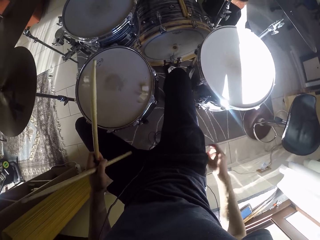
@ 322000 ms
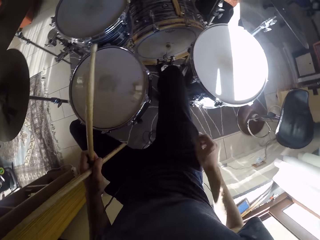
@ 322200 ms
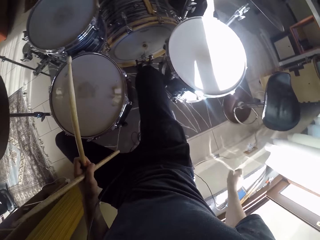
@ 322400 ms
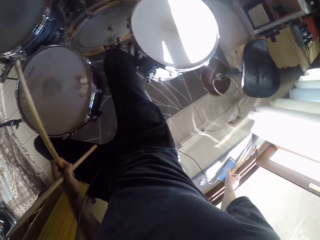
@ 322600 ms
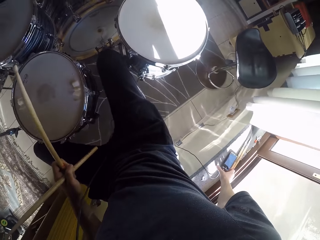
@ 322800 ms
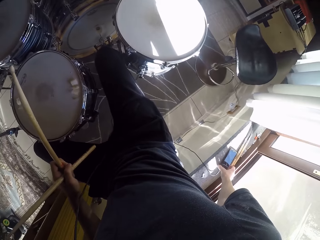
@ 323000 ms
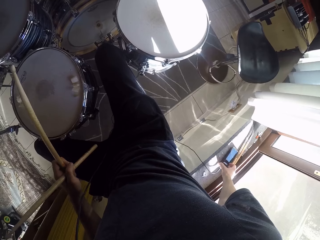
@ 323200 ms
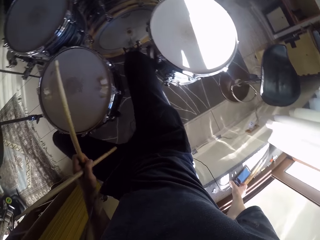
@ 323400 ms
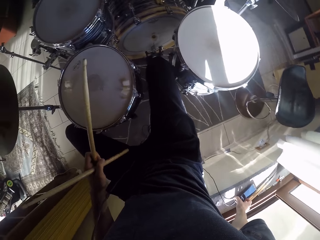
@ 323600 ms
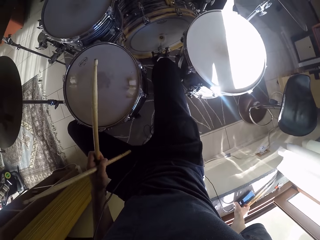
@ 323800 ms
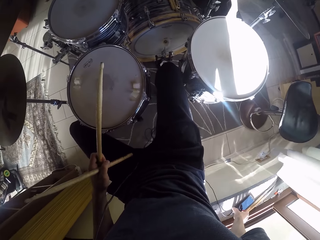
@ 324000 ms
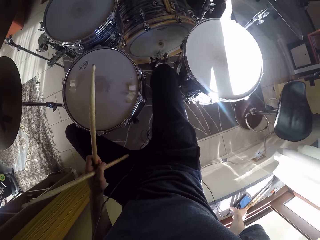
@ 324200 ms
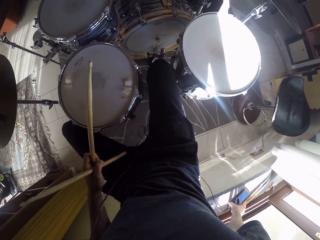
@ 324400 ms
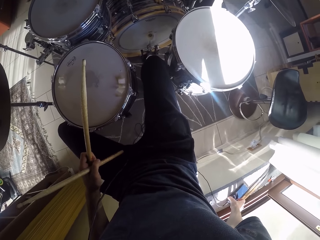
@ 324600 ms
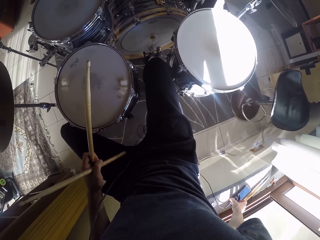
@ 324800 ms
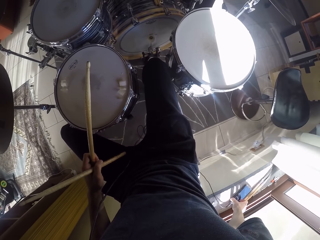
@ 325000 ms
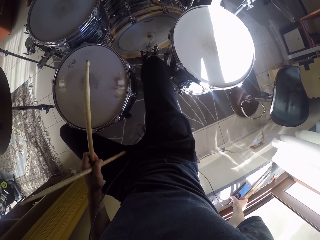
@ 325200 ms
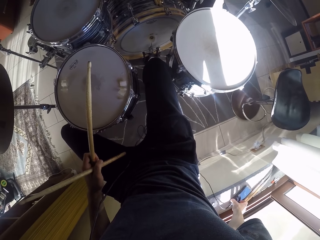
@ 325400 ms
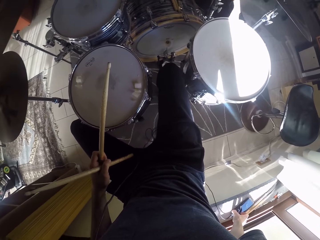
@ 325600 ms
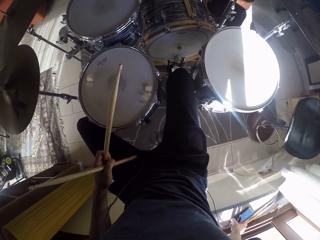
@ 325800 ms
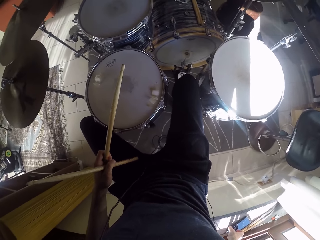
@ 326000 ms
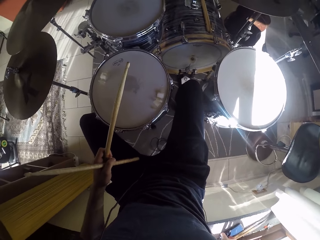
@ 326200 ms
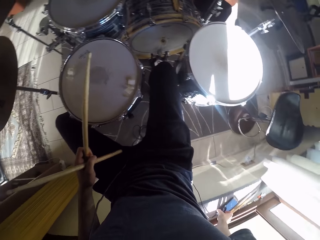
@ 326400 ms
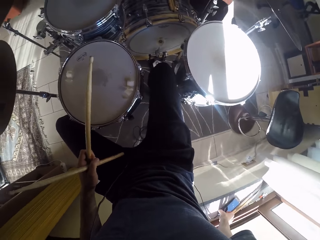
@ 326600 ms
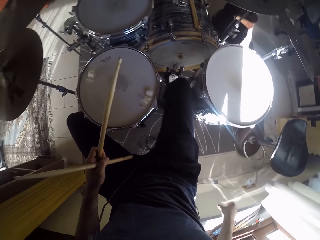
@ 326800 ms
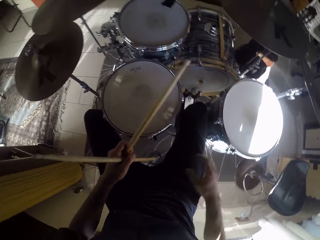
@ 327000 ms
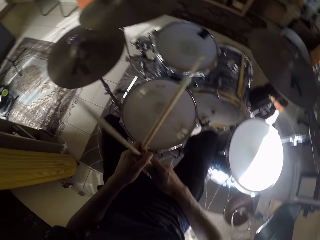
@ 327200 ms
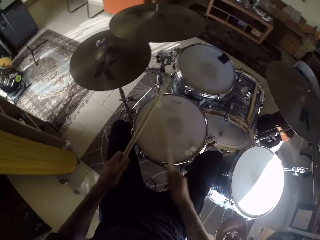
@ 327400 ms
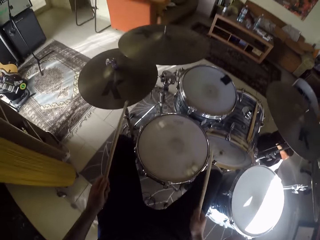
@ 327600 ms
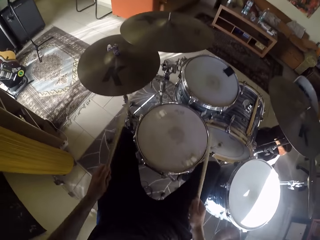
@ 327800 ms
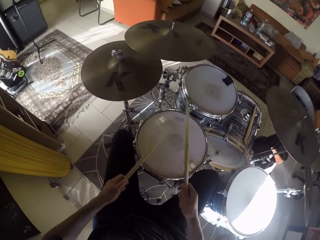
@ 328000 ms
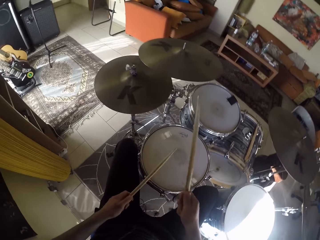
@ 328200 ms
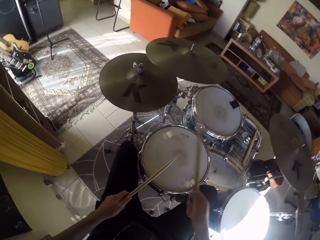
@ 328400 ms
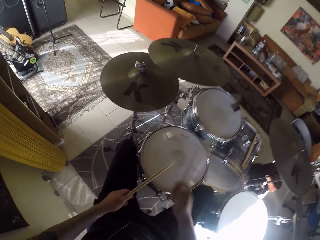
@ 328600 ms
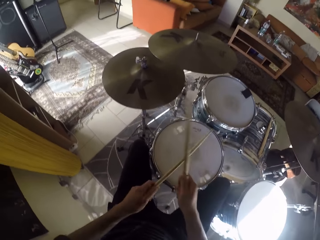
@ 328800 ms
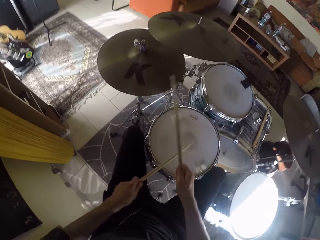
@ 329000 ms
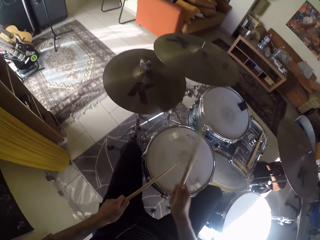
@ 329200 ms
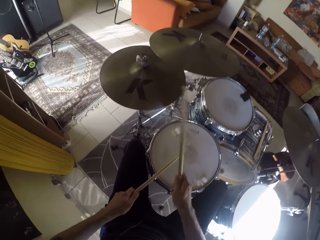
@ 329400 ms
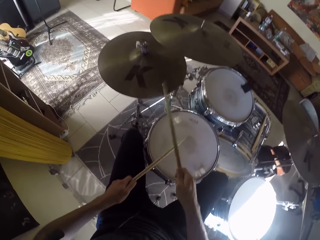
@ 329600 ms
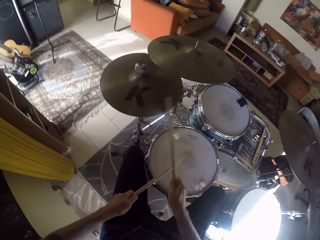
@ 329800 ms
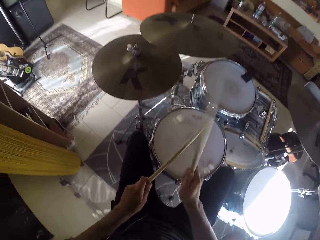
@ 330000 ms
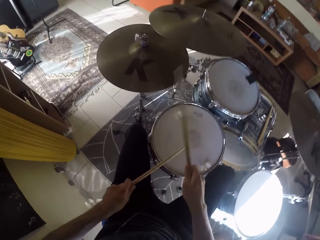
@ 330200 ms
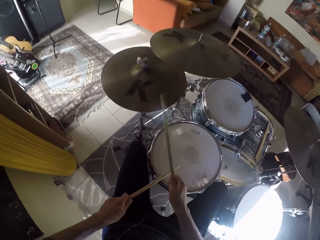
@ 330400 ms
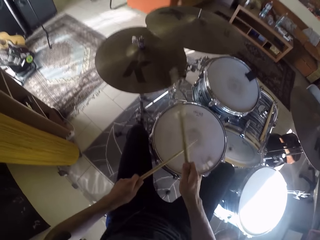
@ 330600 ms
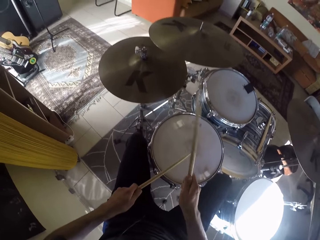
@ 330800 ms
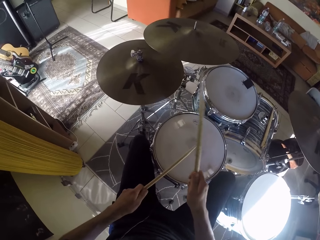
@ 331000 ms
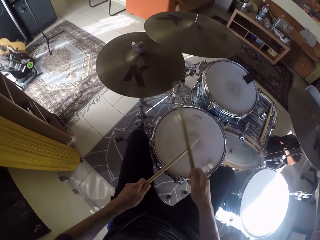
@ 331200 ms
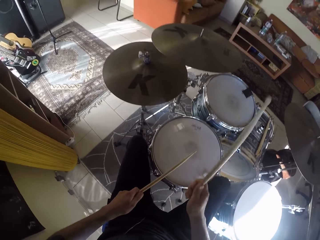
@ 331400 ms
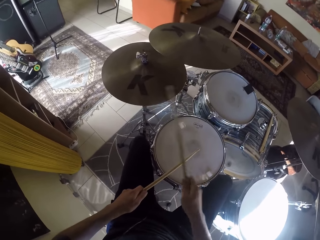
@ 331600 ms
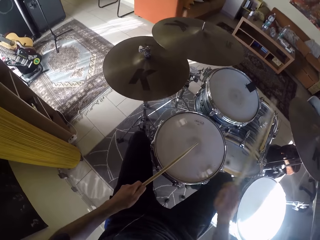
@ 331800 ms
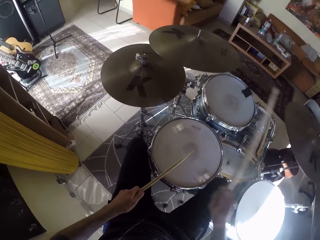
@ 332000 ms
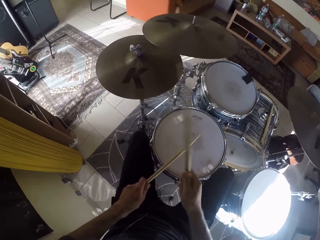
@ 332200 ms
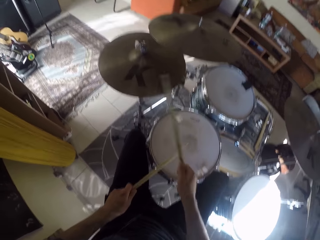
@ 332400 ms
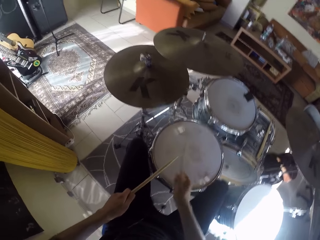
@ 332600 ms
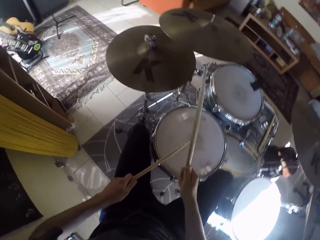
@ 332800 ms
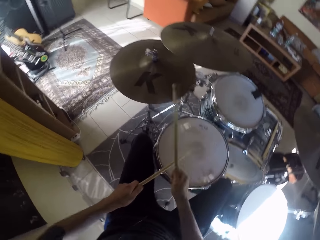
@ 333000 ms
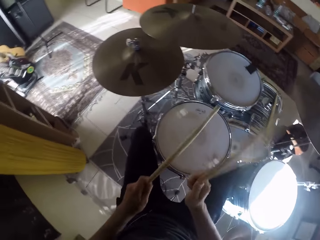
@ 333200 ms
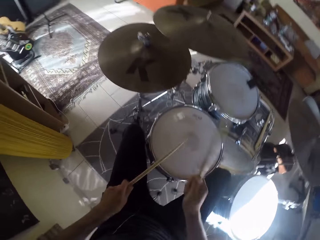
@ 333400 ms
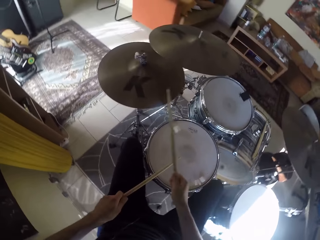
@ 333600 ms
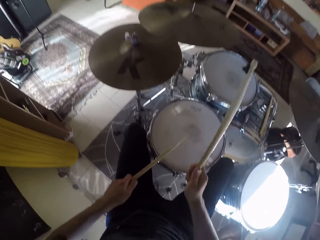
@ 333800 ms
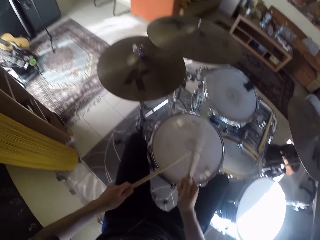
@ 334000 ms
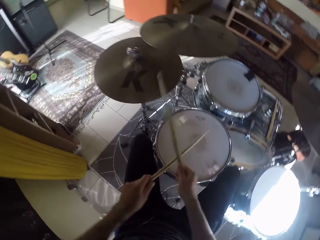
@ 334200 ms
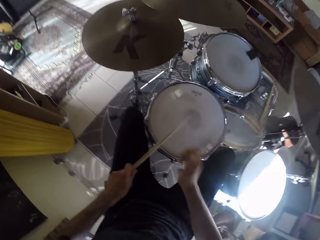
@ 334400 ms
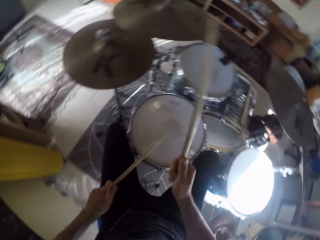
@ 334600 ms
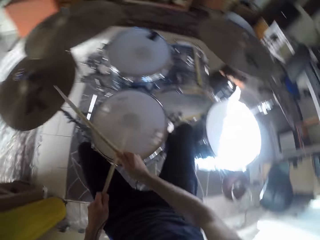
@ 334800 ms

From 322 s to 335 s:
The camera wearer drops the phone on a window sill. He moves the phone on the bench. He takes the drumstick from his left hand with his right hand. He plays the set of drums with the two drumsticks in his hands. He plays the bass drum with his right leg and moves his left leg.

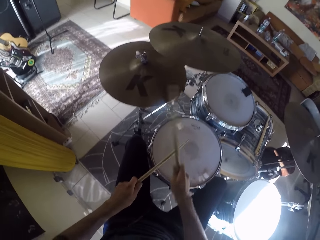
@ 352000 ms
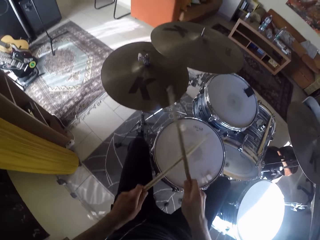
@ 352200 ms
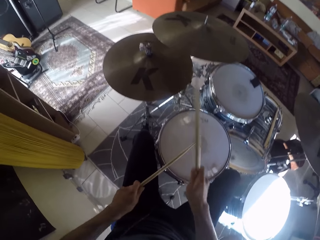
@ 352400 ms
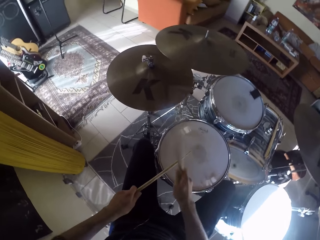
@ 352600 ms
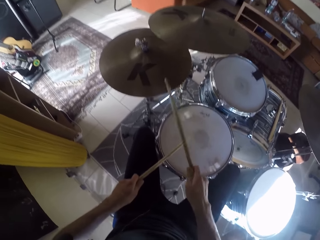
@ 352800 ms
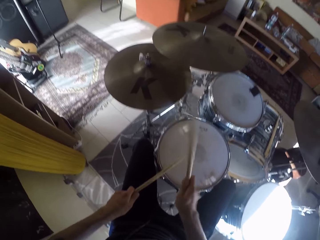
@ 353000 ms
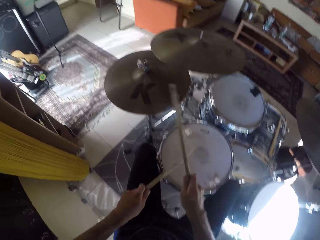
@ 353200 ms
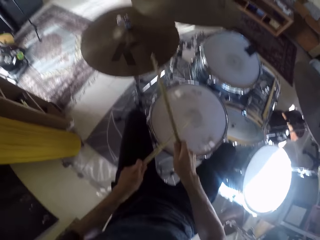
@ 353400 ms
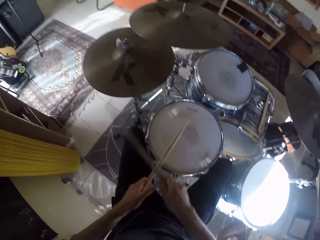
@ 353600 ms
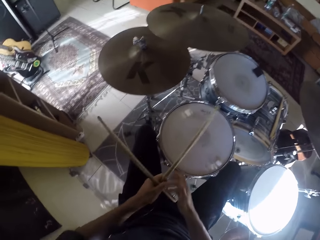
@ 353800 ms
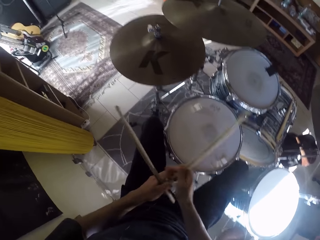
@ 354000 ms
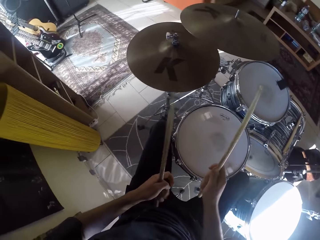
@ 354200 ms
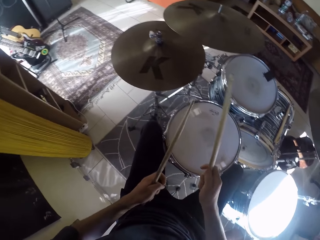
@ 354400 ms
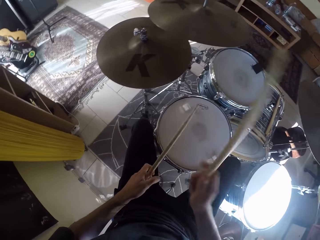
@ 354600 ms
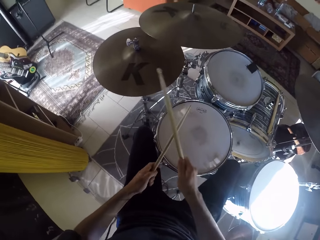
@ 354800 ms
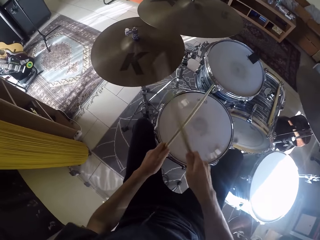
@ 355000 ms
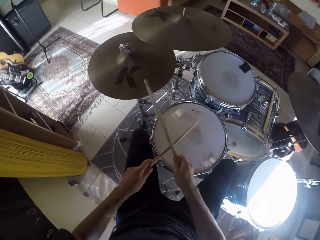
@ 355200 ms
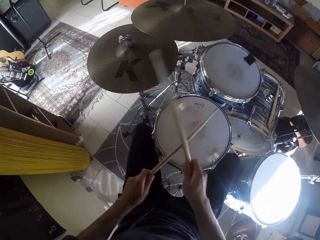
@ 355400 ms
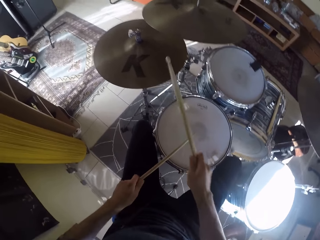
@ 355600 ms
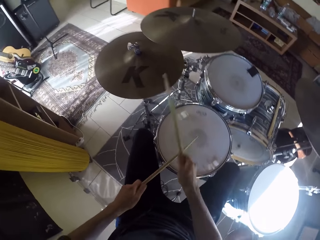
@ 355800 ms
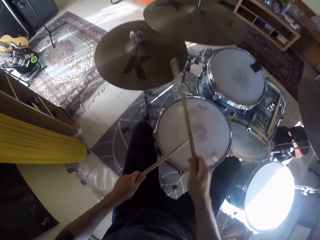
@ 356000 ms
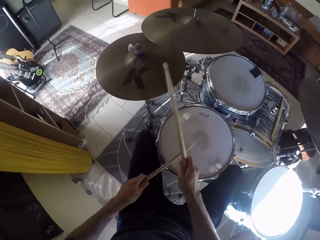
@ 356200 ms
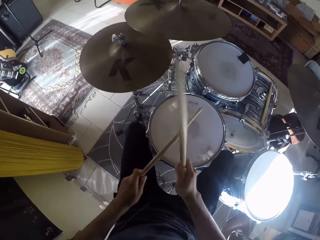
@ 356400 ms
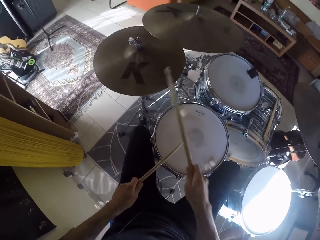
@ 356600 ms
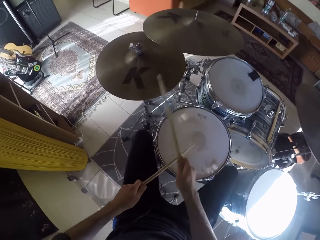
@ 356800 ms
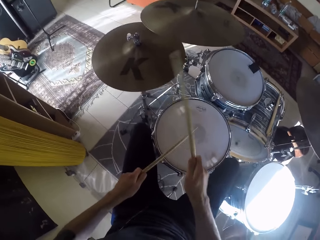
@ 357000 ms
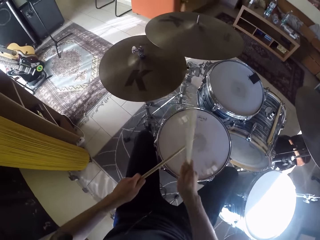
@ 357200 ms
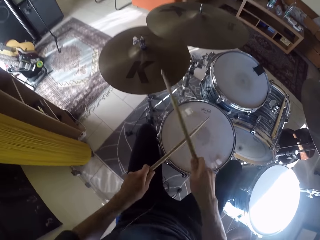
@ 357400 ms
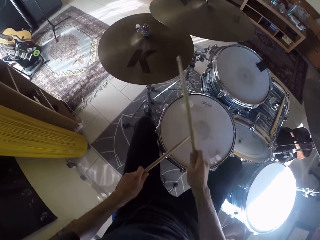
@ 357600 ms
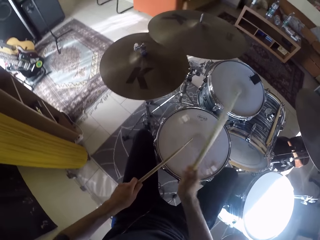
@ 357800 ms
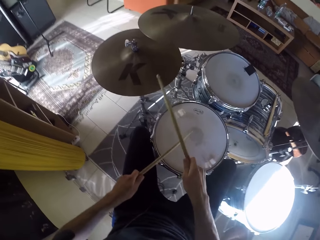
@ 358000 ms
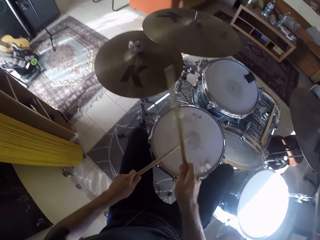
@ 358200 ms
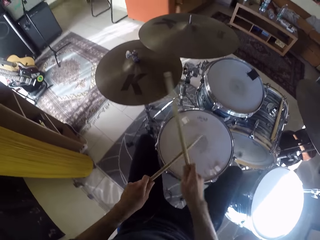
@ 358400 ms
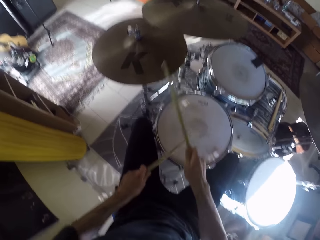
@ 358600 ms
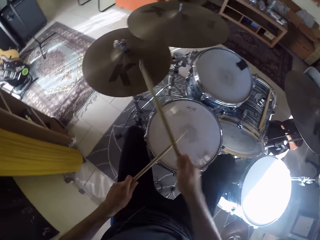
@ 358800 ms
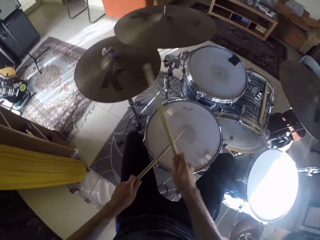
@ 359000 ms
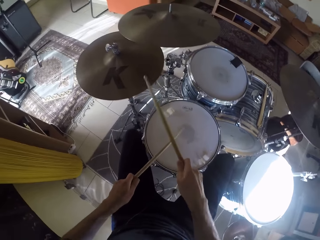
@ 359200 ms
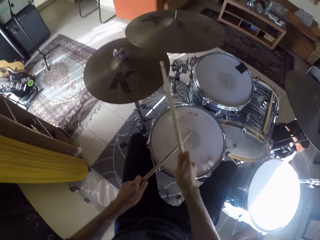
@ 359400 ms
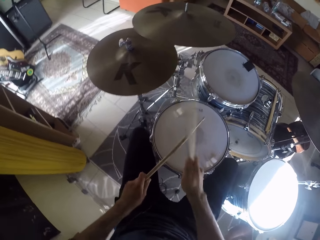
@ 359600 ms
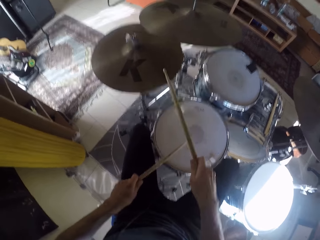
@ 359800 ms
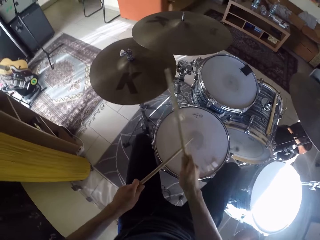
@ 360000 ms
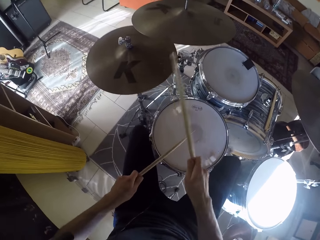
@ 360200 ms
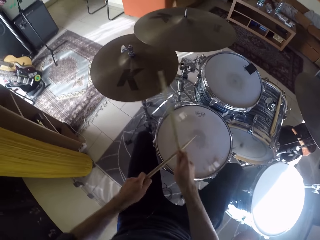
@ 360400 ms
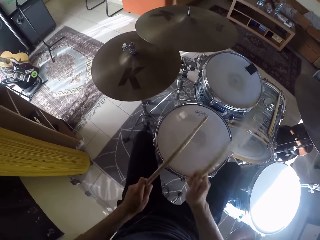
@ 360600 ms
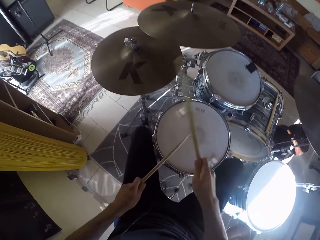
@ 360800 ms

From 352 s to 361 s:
The camera wearer moves the drumstick in his right hand to his left hand. He takes the drumstick in his left hand with his right hand. He plays the bass drum with his right leg. He plays the set of drums with the two drumsticks in his hands.
